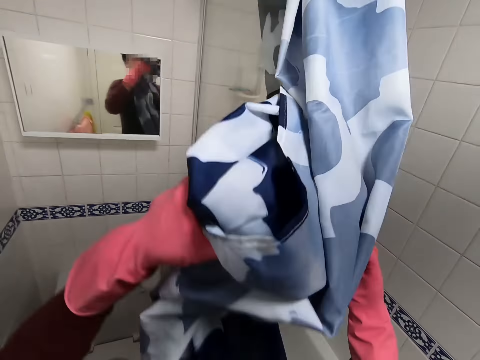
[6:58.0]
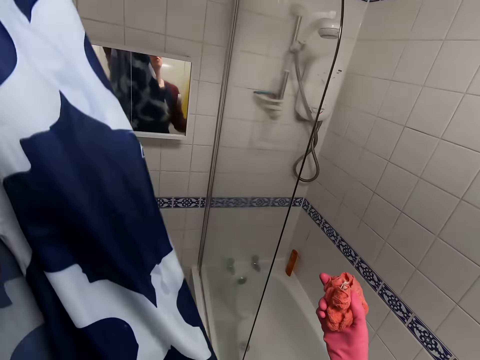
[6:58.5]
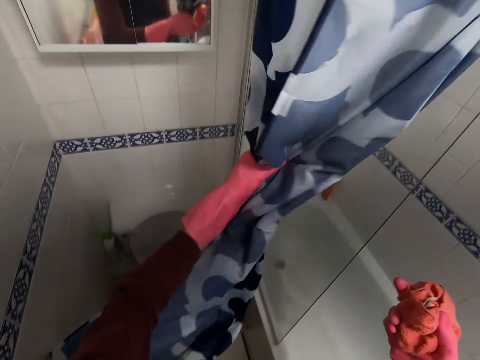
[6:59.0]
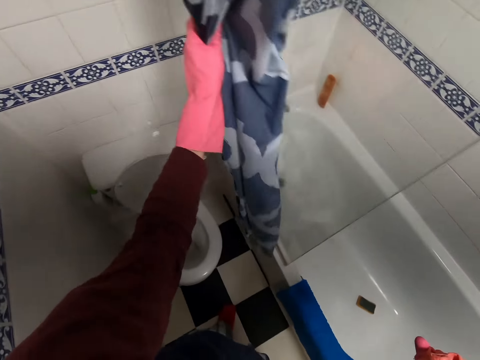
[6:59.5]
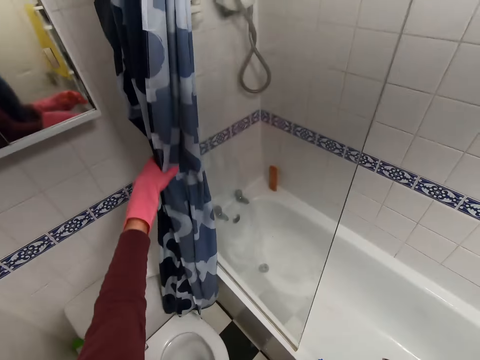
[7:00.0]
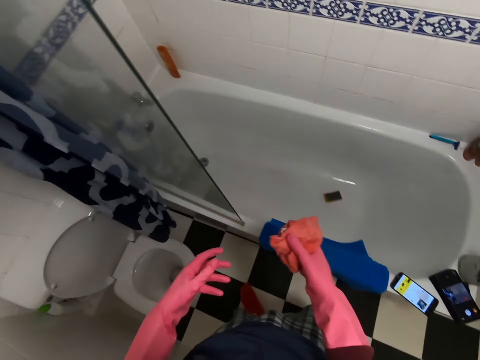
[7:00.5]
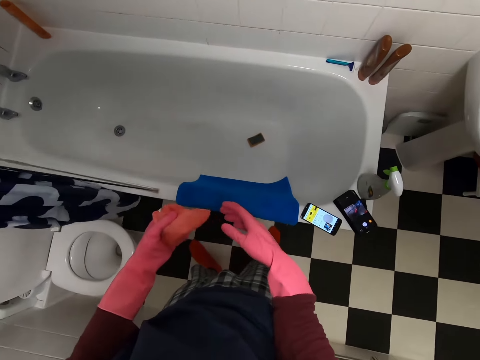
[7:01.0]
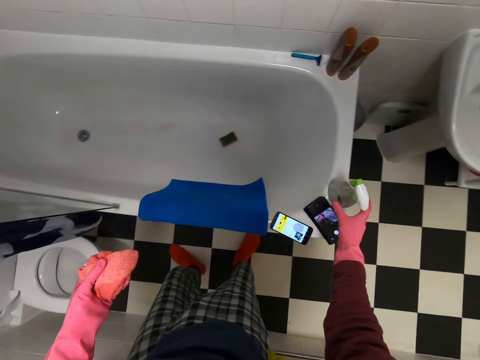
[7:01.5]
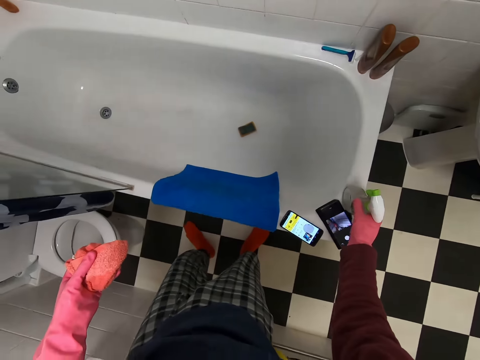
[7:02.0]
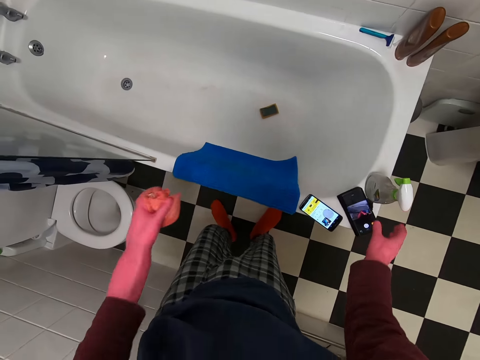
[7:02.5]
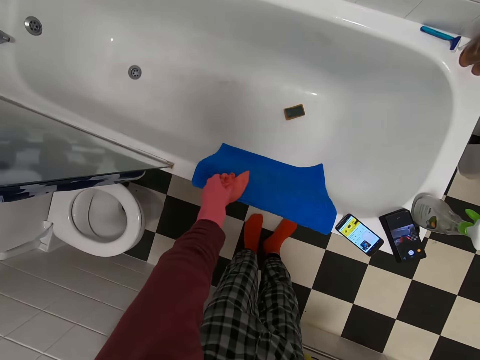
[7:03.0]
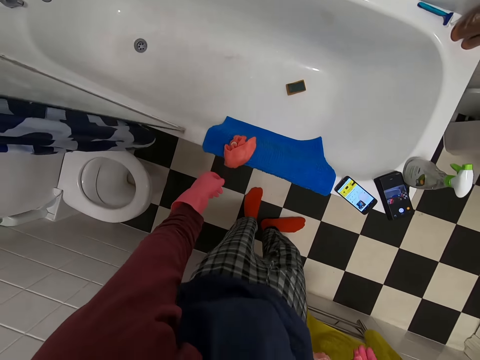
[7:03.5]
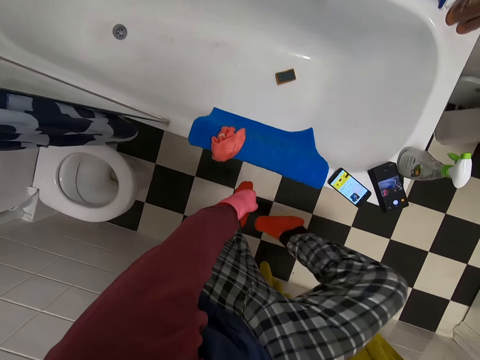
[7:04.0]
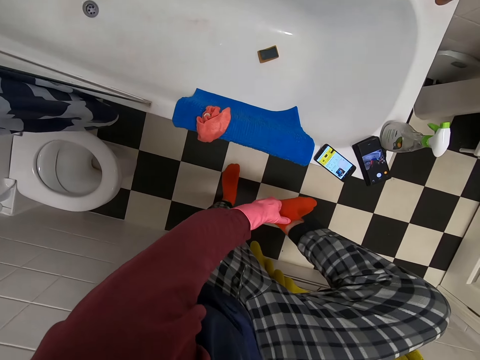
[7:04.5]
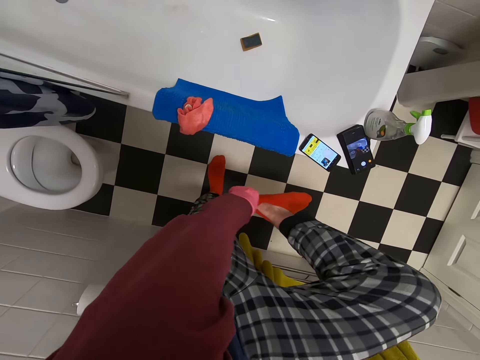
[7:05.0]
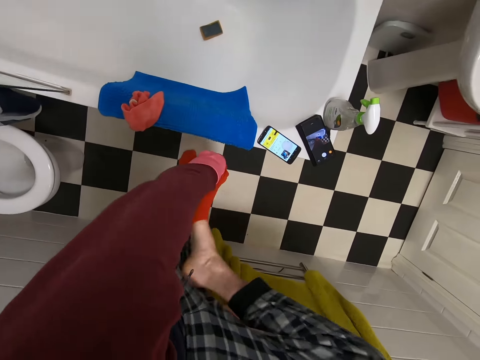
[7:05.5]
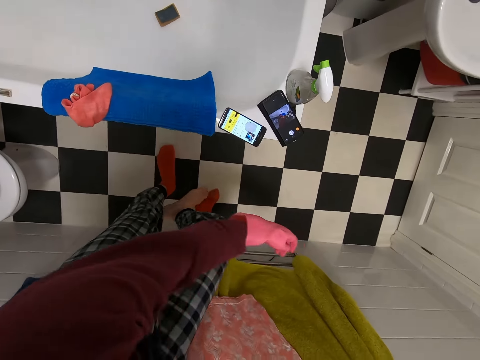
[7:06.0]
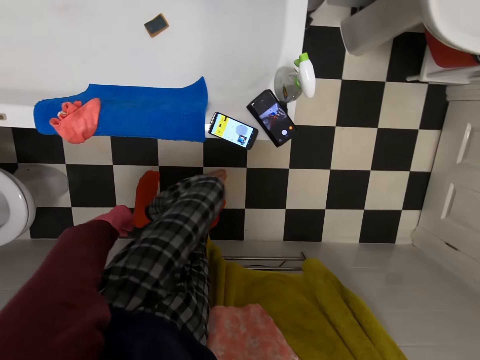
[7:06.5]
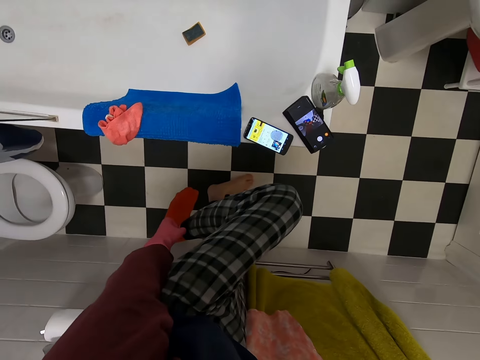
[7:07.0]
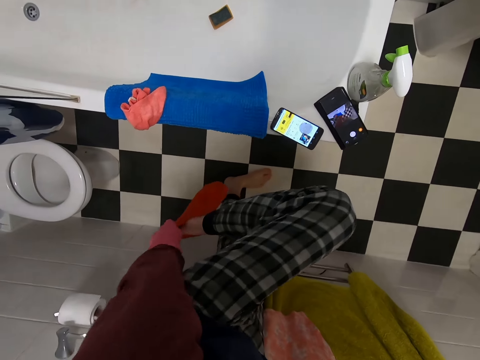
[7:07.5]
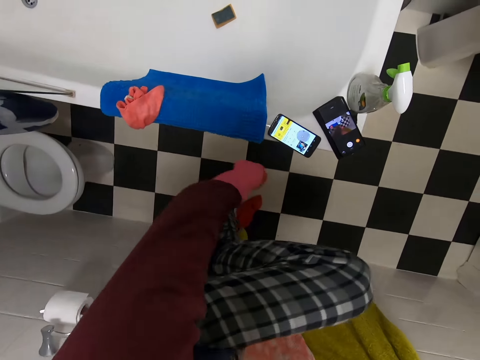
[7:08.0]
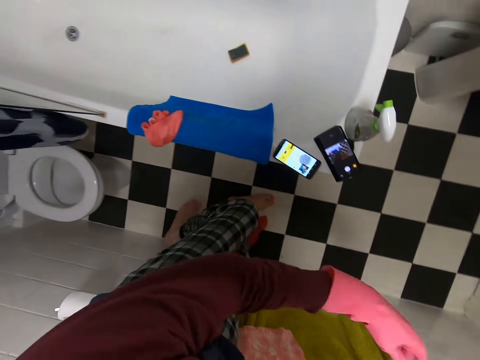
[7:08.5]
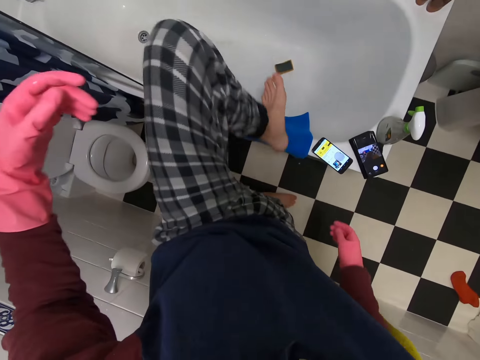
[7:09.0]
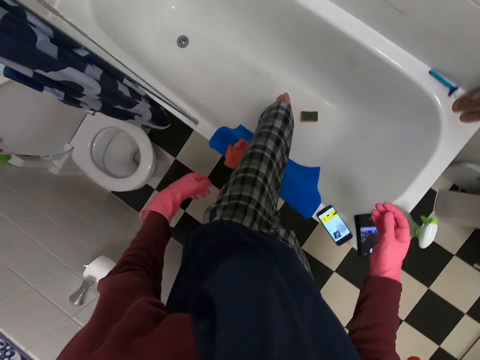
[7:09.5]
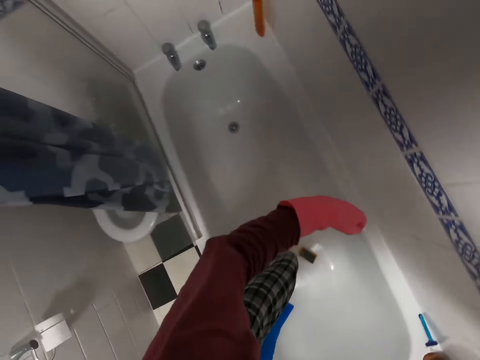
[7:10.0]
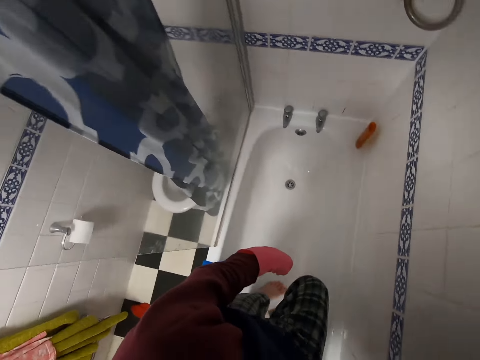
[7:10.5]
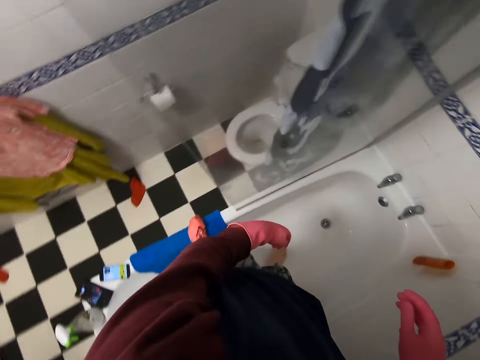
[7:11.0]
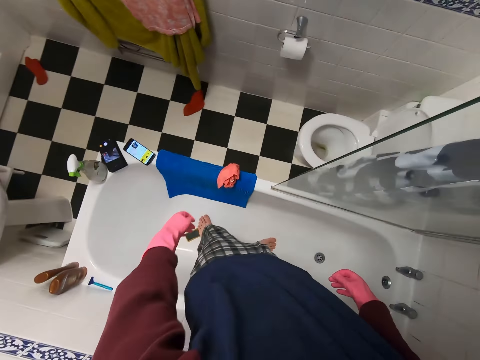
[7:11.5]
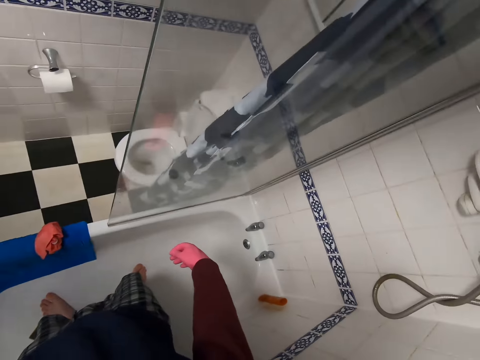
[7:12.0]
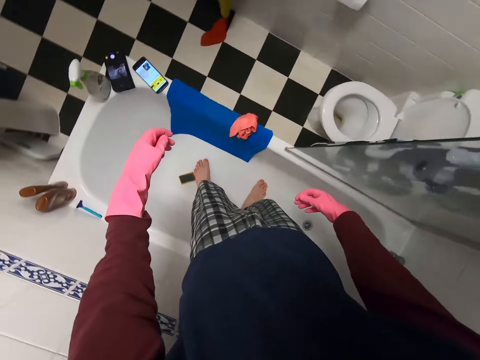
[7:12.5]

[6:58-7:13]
The camera wearer puts the curtain aside. They hold a bottle. They touch the soap. They drop the towel. They remove the socks. They drop the socks and step into the bathtub.

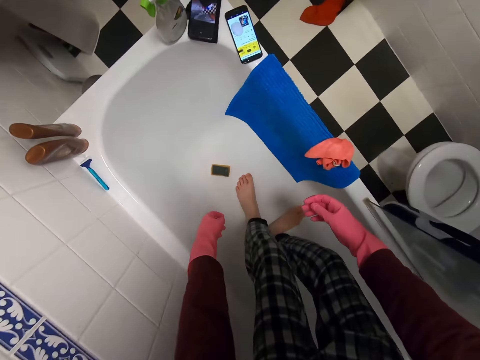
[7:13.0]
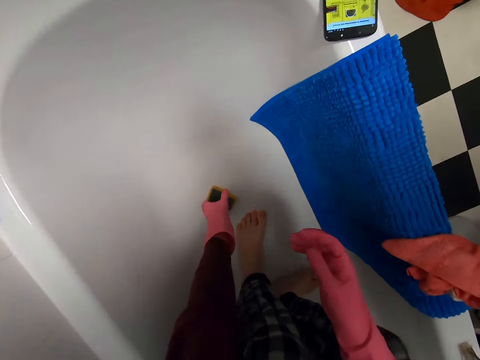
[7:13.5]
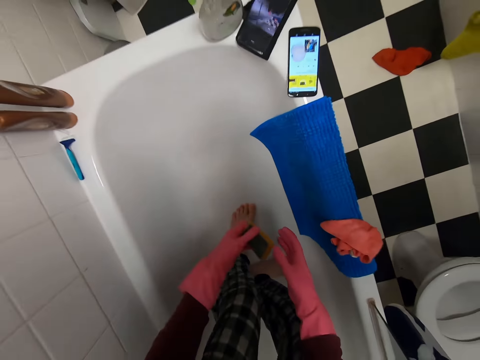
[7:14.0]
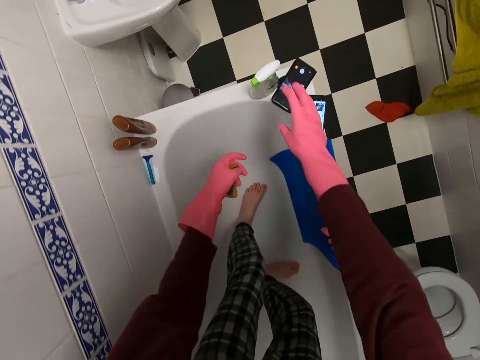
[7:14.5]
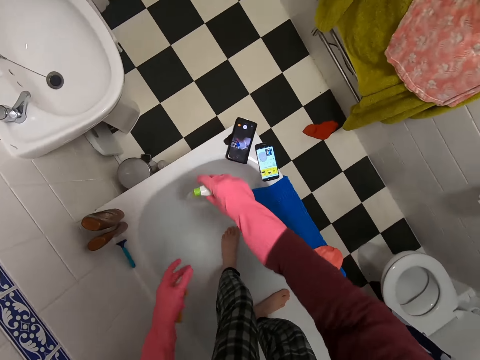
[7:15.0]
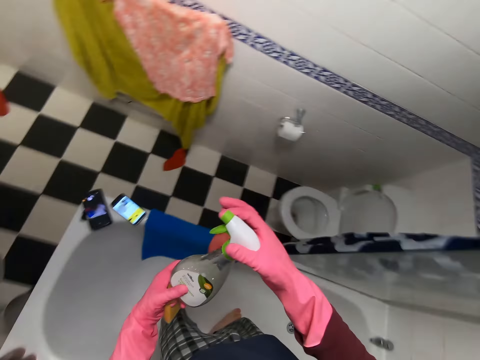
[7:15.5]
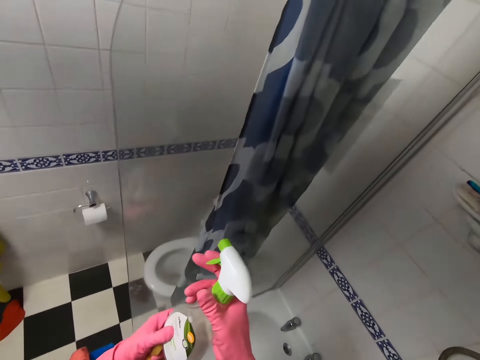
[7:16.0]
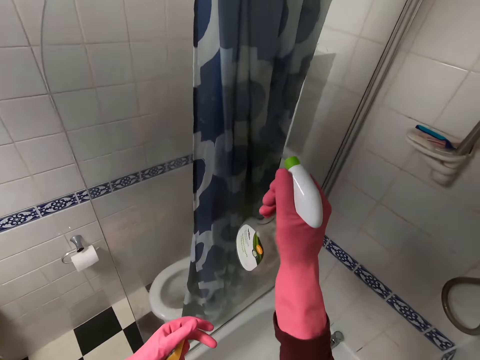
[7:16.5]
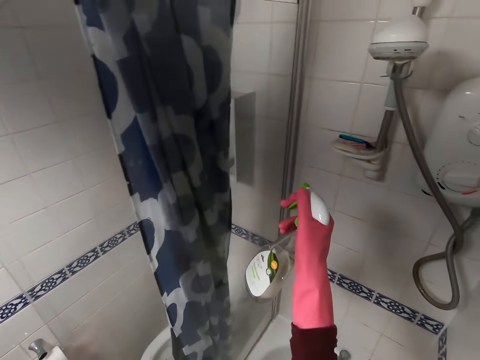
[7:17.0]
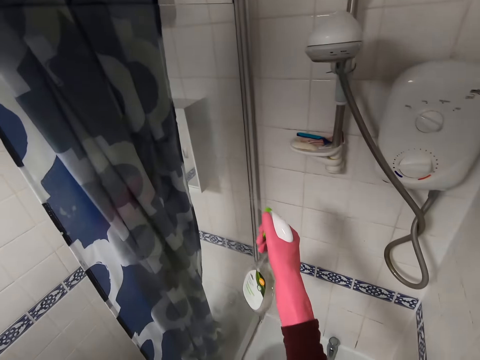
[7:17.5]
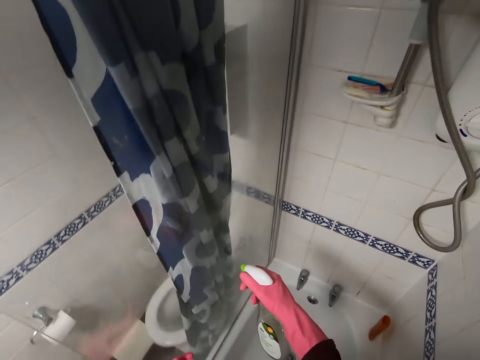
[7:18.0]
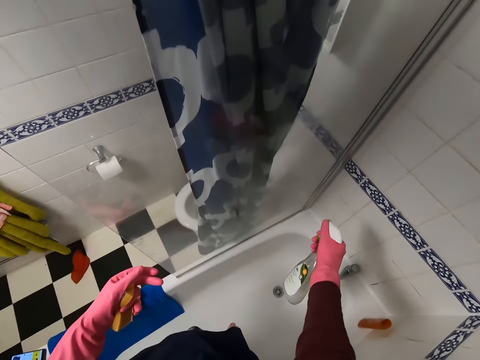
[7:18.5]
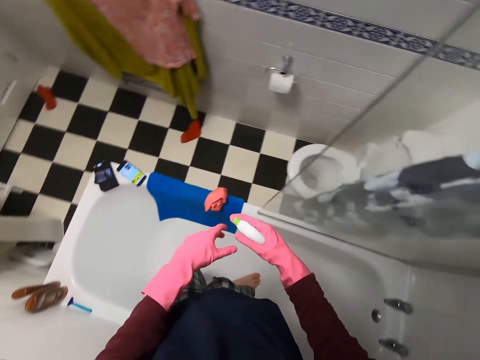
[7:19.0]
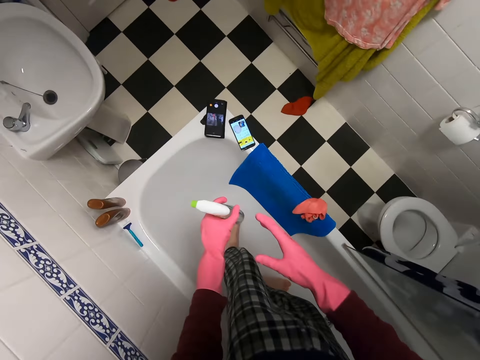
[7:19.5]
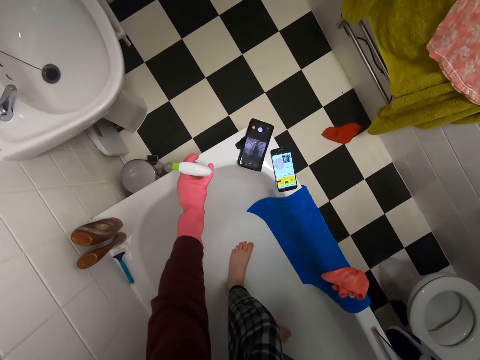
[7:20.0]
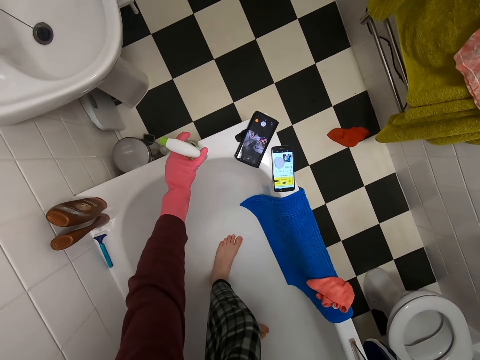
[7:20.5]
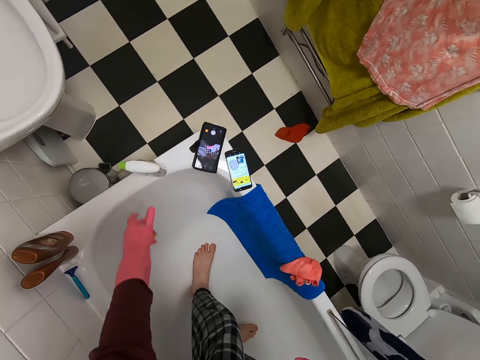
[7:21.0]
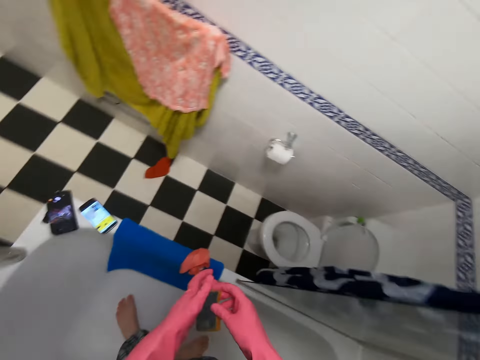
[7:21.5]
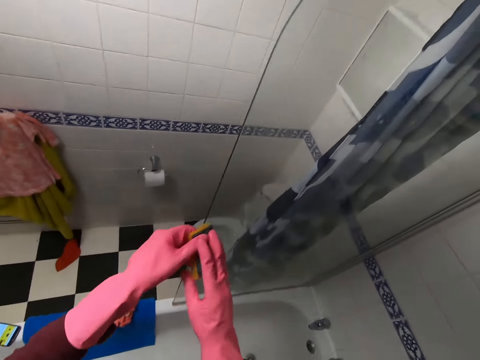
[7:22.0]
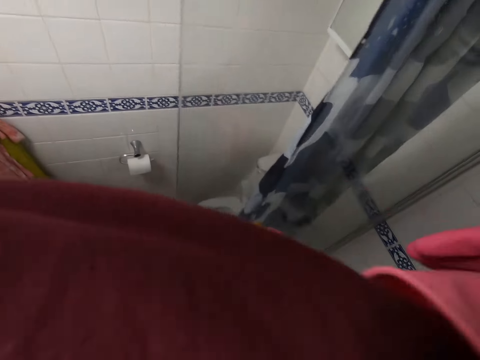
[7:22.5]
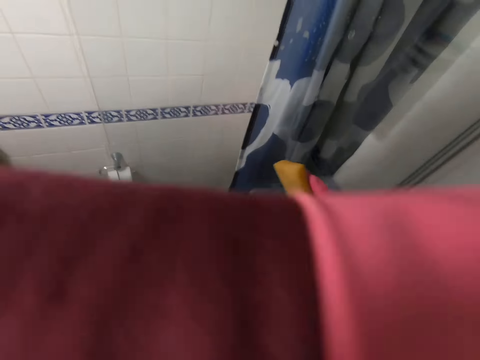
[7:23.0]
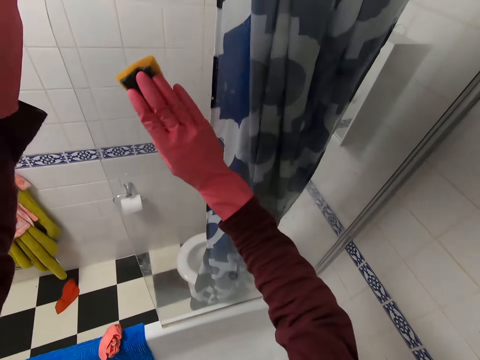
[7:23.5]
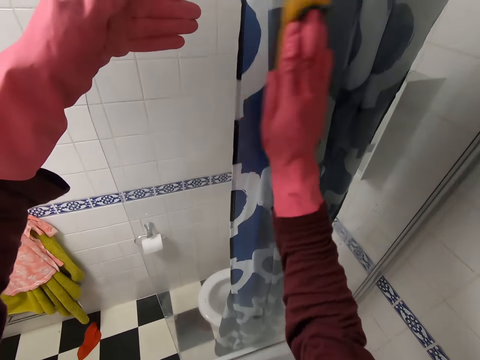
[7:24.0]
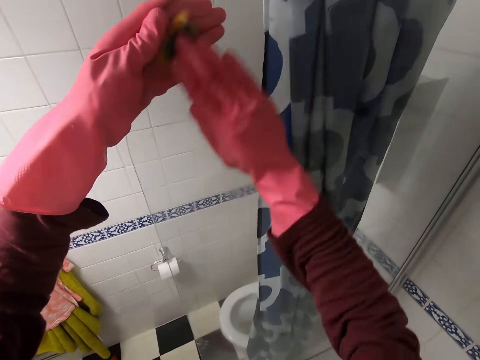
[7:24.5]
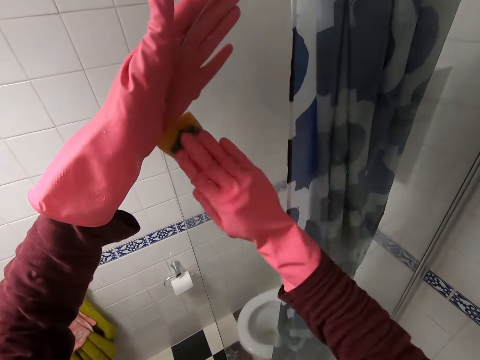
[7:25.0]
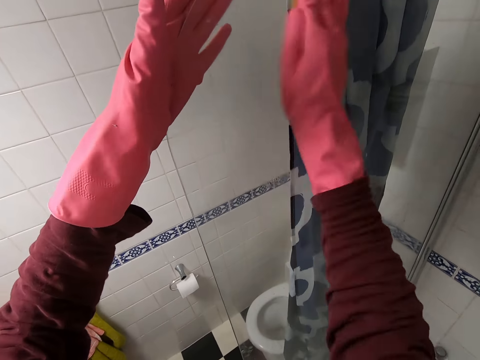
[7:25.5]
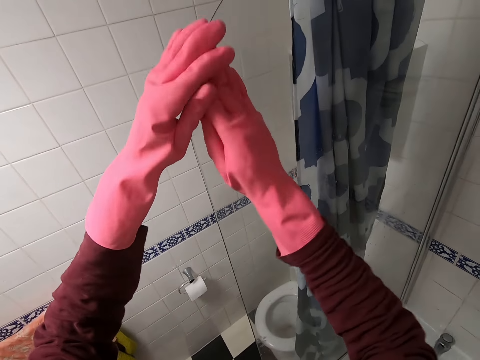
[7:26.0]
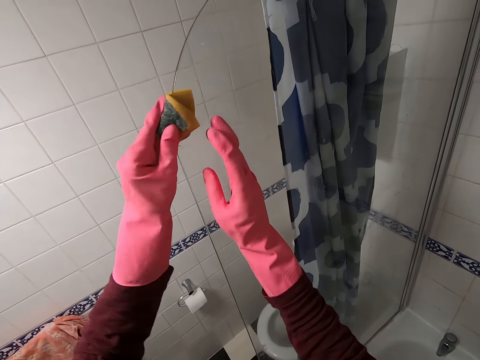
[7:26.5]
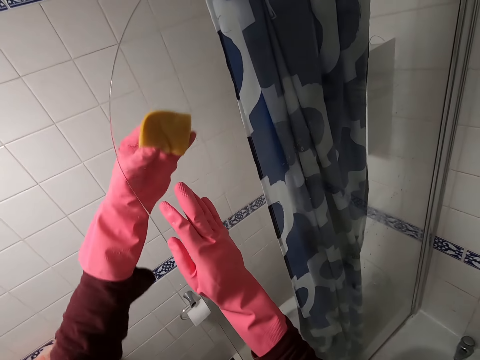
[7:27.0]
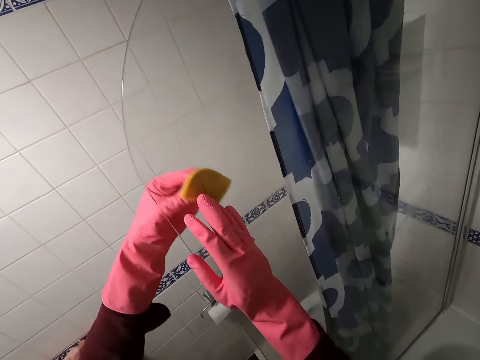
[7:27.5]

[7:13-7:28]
The camera wearer picks up the sponge. They pick up the sprayer. They spray the wall. They put the sprayer on the bathtub. They wipe the wall.
